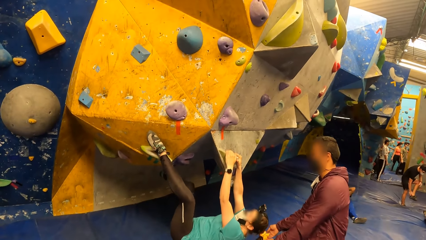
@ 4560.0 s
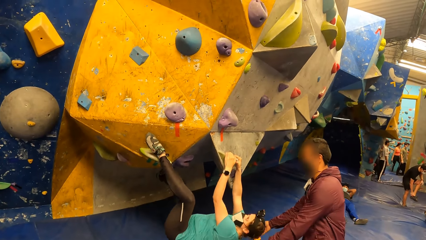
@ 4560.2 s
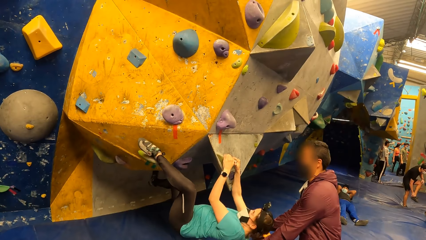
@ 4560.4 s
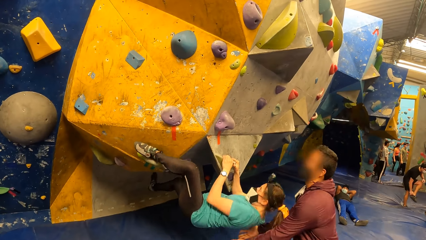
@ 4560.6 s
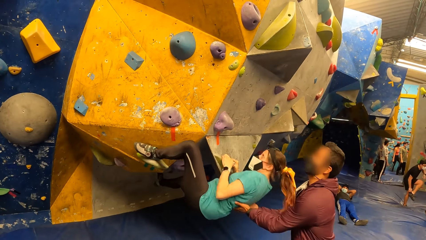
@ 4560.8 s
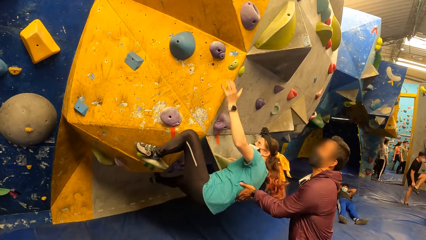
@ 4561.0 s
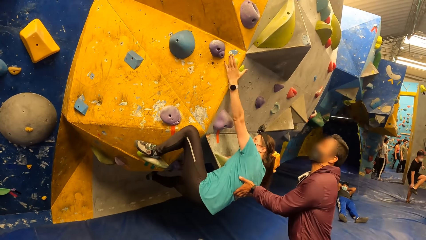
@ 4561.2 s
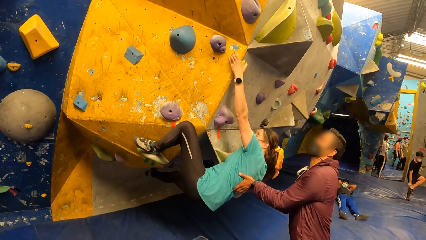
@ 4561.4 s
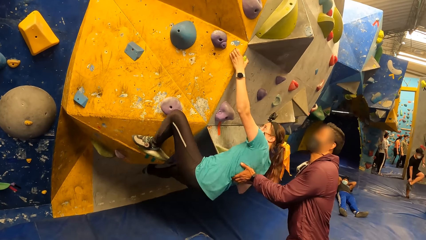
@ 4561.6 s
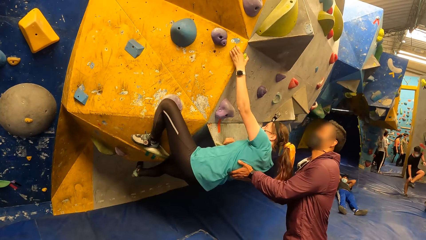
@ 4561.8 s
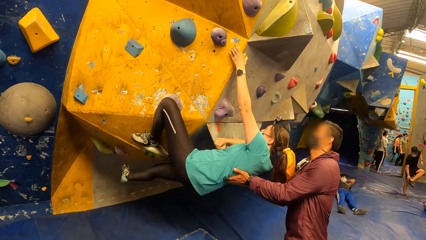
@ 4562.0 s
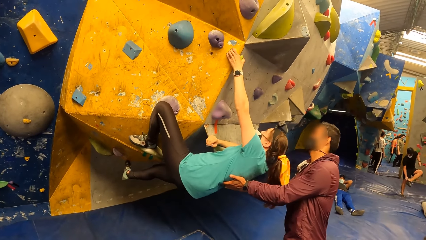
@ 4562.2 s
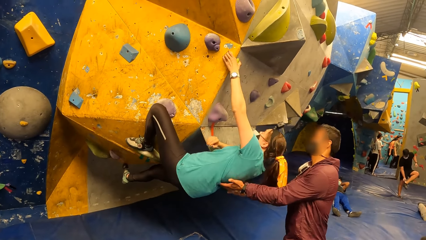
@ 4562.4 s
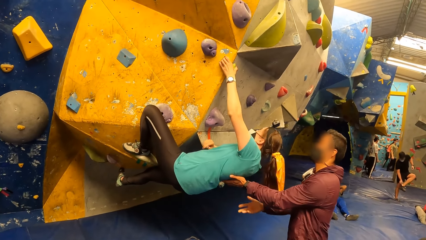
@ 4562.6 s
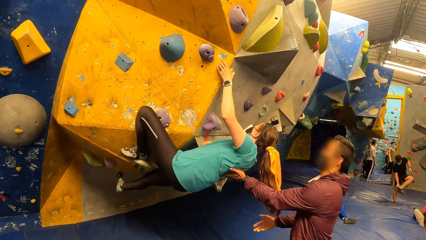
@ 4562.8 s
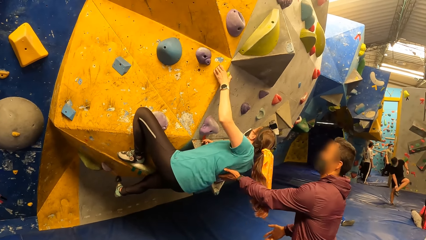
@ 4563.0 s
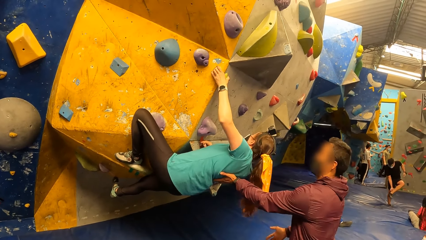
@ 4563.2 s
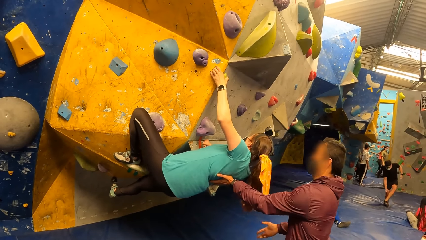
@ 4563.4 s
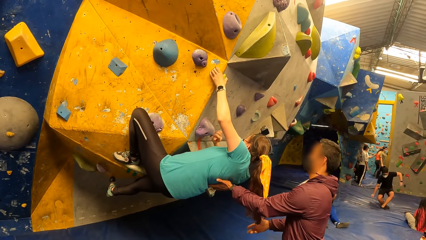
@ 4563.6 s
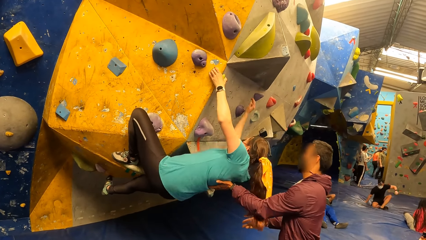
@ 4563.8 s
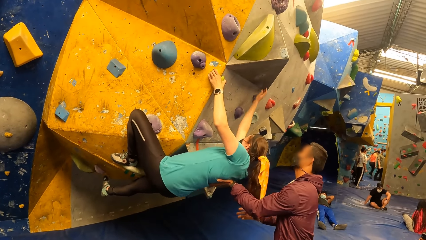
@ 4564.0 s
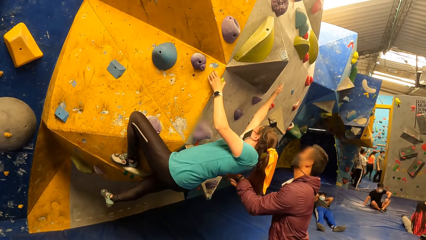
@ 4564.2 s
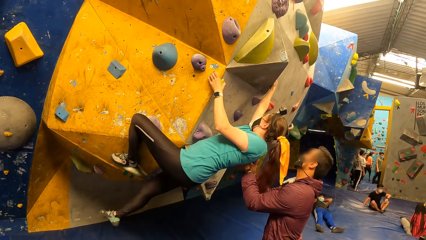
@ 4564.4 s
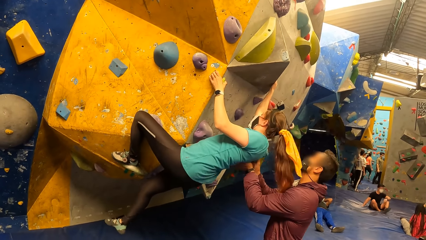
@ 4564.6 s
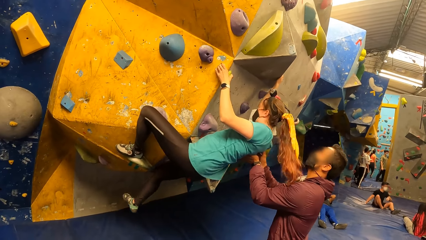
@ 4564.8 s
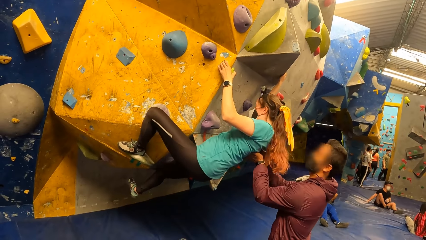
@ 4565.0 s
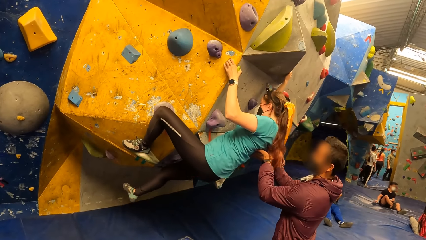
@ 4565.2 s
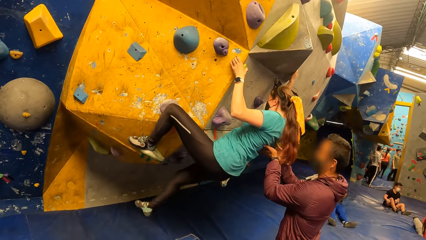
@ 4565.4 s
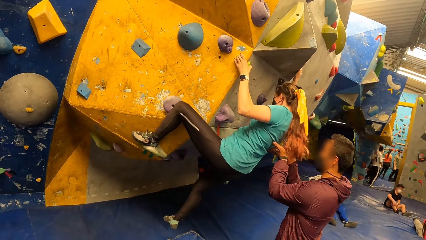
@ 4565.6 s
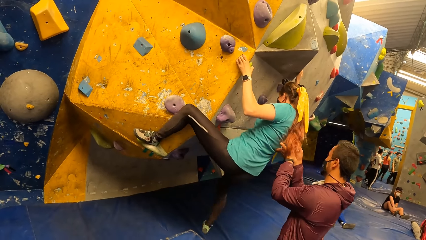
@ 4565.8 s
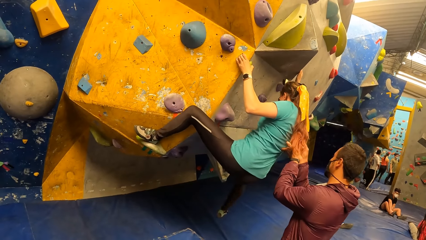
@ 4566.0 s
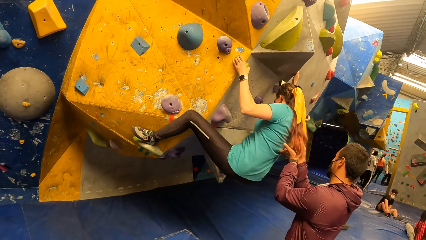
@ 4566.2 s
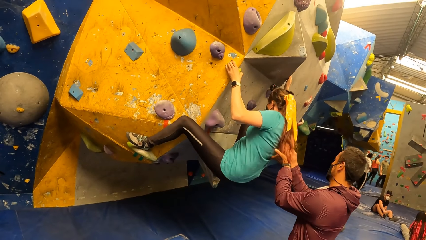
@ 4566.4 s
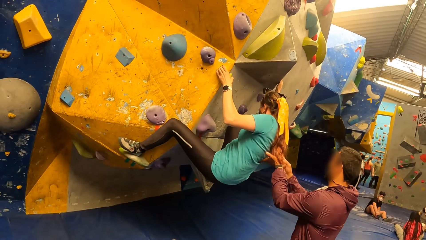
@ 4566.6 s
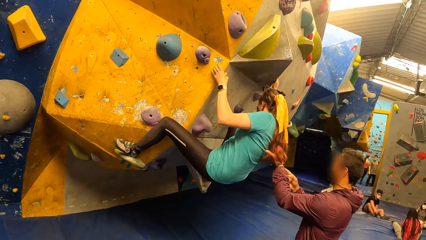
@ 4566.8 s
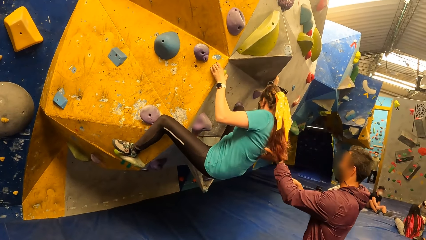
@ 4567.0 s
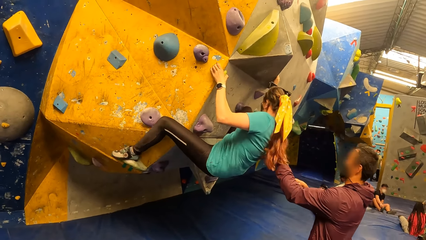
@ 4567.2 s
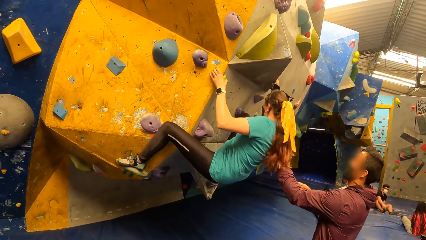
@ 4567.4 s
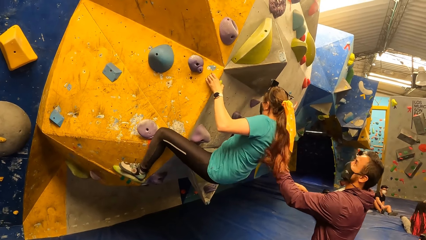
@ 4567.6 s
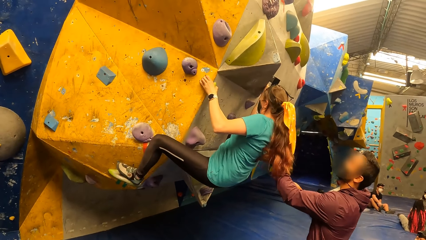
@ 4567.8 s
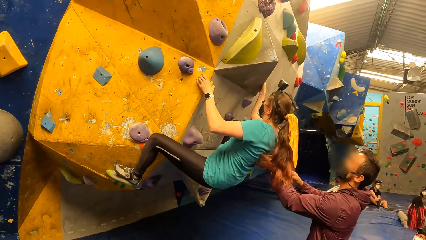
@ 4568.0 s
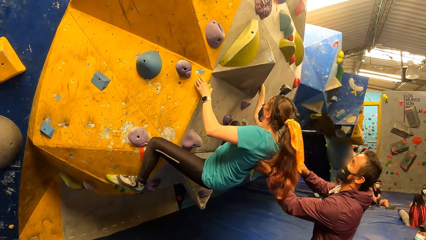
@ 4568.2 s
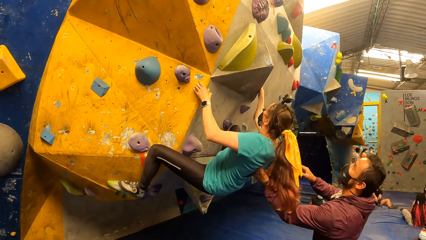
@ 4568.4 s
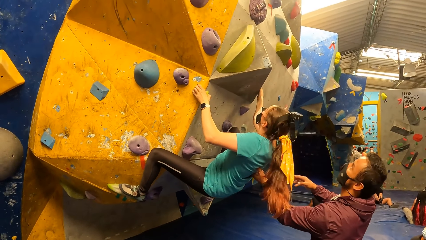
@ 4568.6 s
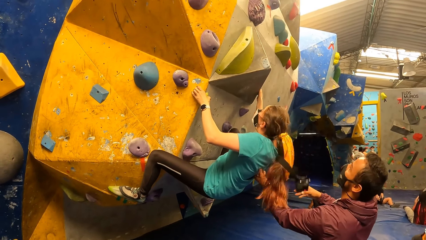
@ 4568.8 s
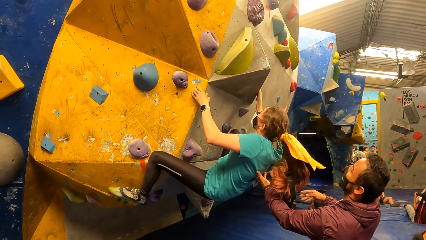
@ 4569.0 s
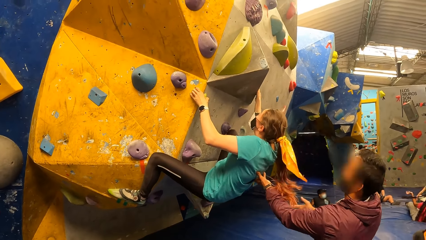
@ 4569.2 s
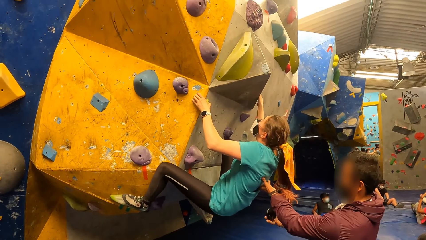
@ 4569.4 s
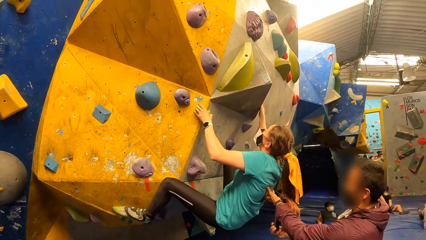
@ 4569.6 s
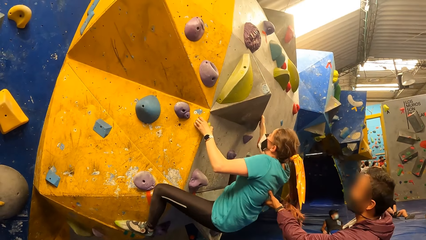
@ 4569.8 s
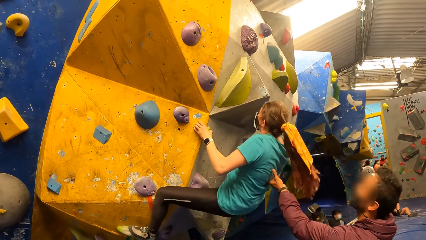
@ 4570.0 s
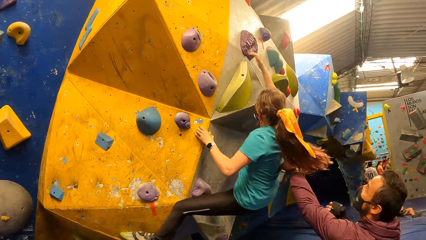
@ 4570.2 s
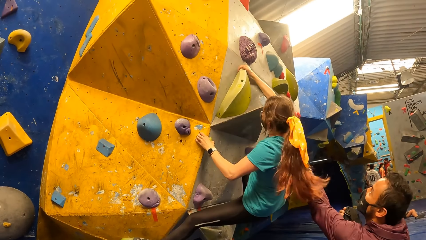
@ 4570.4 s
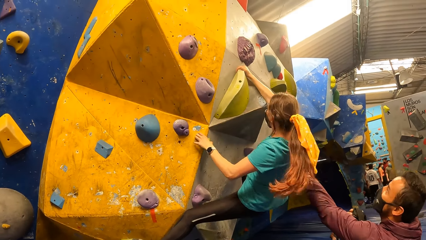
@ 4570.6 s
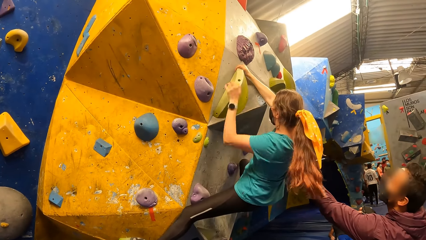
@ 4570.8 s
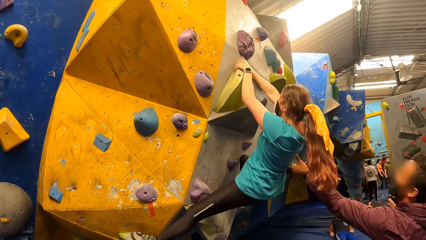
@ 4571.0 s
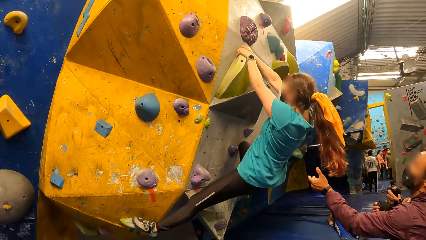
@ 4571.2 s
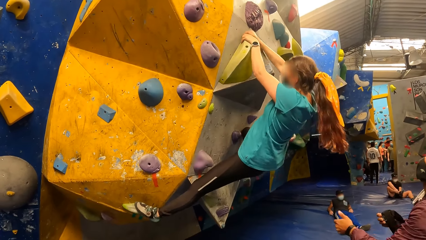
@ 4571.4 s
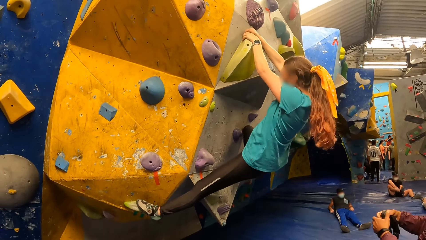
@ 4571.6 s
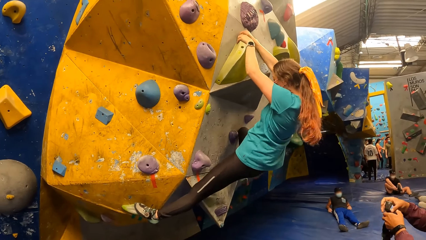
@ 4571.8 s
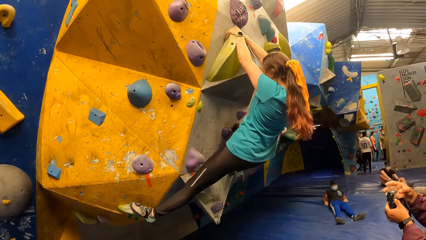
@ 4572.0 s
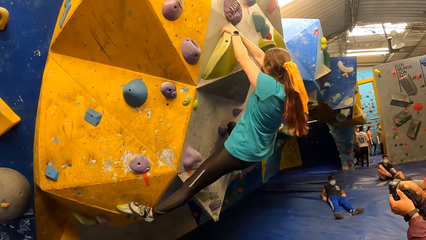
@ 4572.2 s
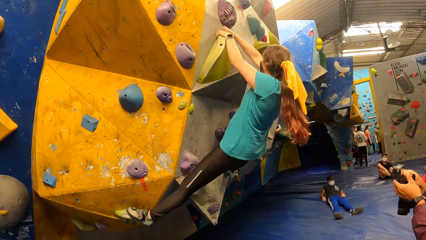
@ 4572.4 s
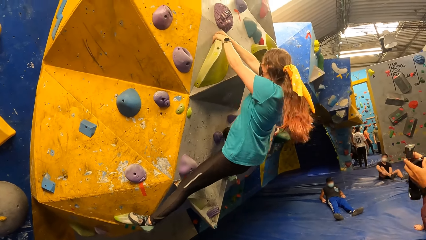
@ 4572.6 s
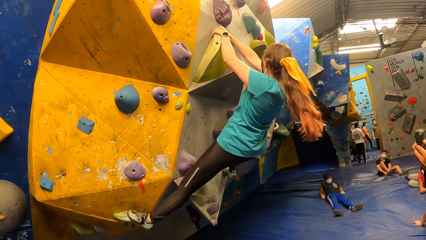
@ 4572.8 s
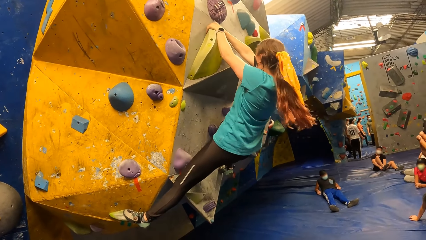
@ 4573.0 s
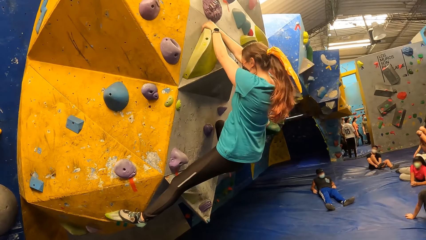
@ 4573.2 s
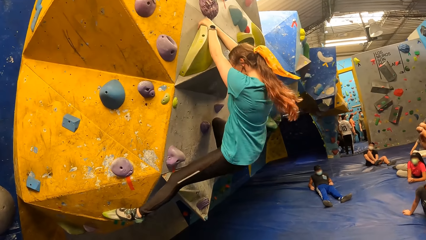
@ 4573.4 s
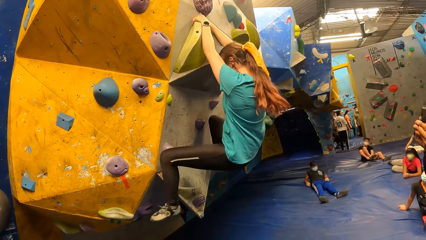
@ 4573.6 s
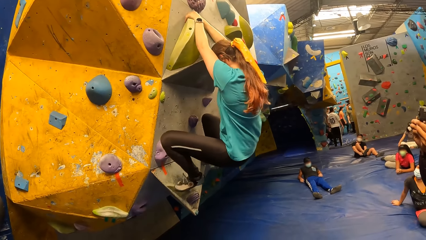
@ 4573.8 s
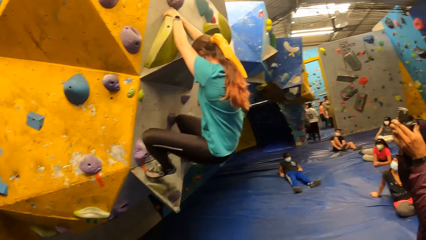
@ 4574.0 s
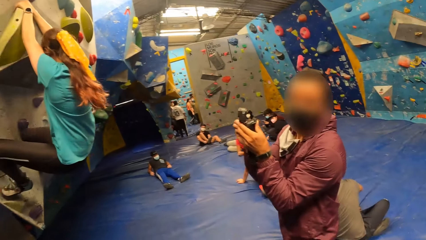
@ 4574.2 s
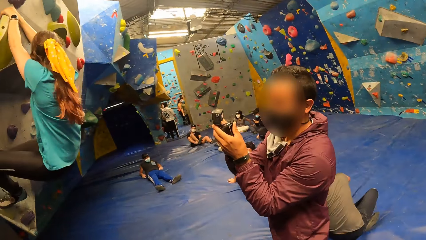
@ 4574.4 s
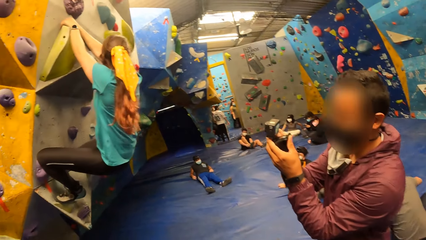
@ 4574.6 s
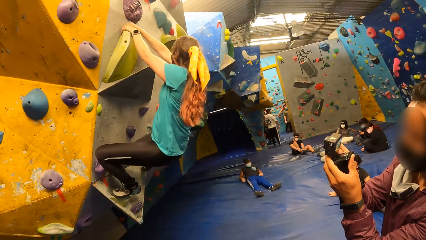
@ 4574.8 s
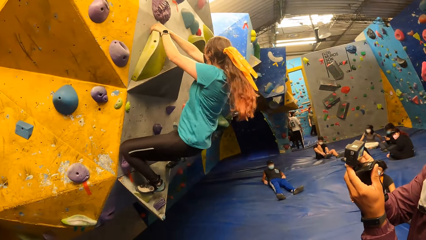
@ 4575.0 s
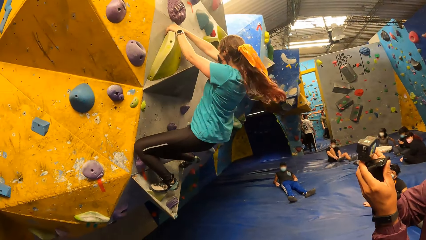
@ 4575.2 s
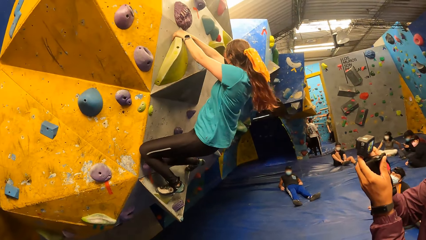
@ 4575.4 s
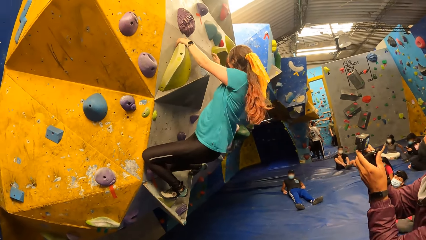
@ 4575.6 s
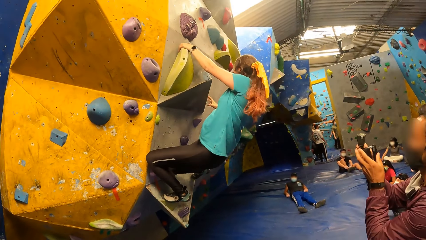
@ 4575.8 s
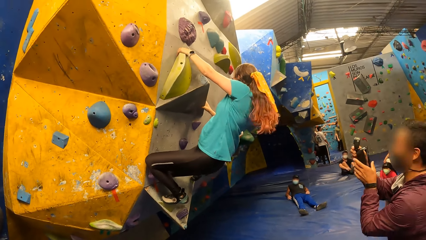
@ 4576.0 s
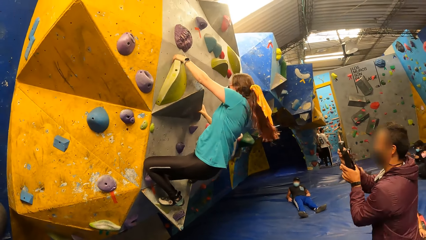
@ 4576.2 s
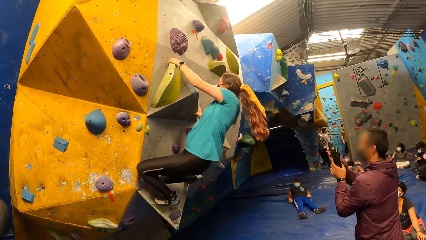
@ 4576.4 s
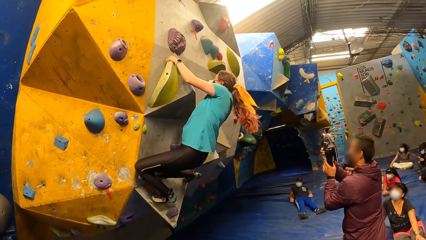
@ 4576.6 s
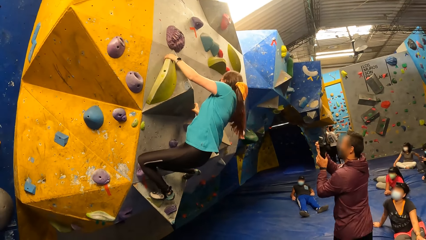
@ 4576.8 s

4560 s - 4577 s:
A man lifts a woman with his hands. The man catches a head strap camera in mid air with his right hand. The woman climbs holds on the wall. The man interacts with the camera wearer. The man takes a photo with the camera. The man records the woman with the head strap camera in his right hand.
